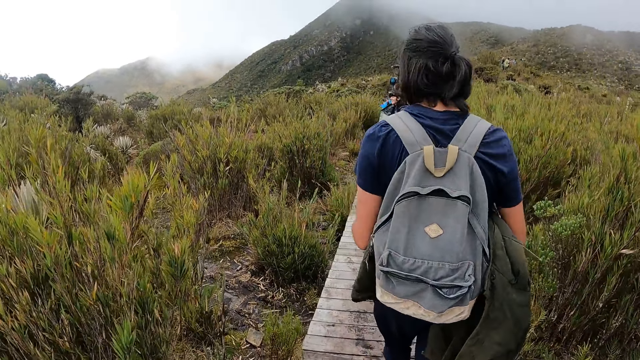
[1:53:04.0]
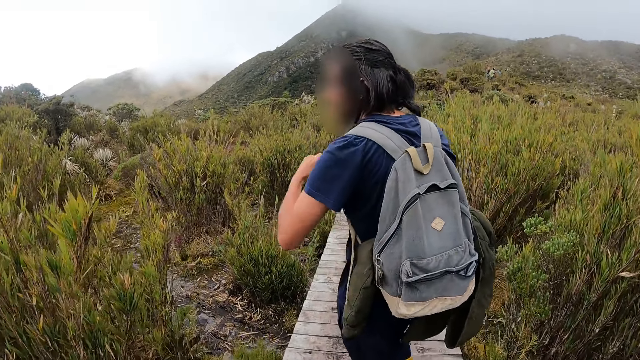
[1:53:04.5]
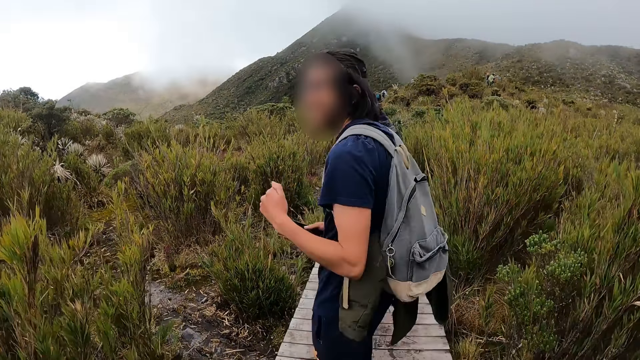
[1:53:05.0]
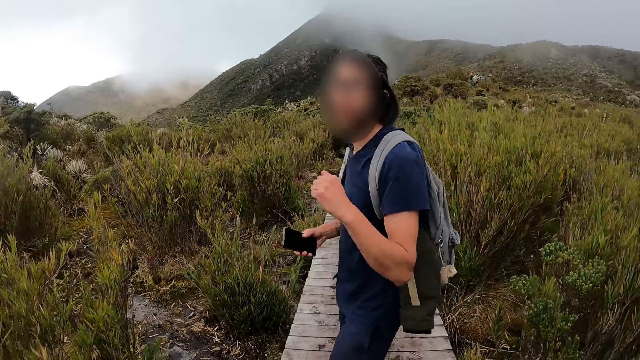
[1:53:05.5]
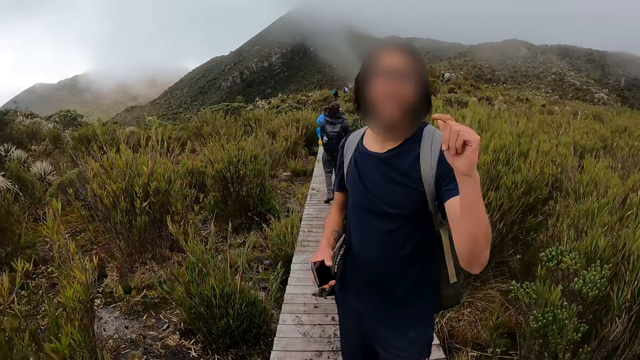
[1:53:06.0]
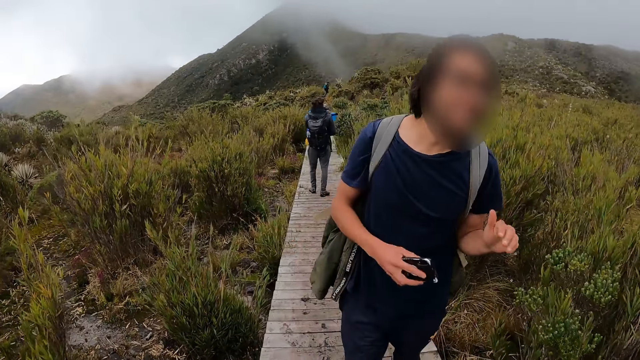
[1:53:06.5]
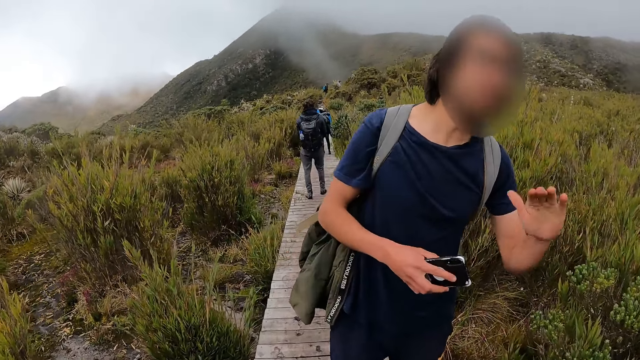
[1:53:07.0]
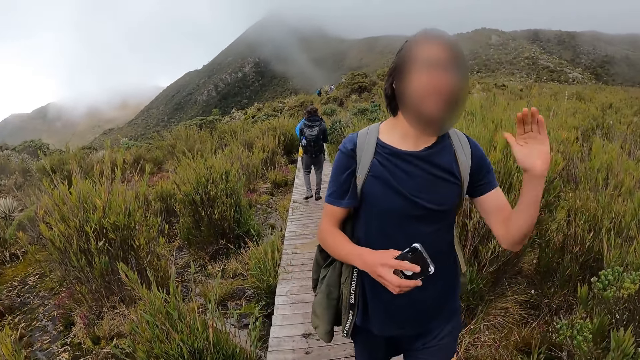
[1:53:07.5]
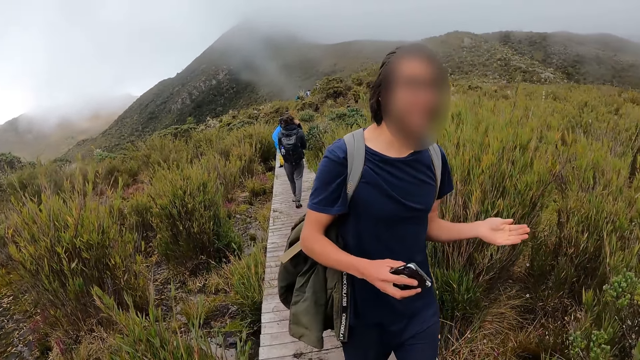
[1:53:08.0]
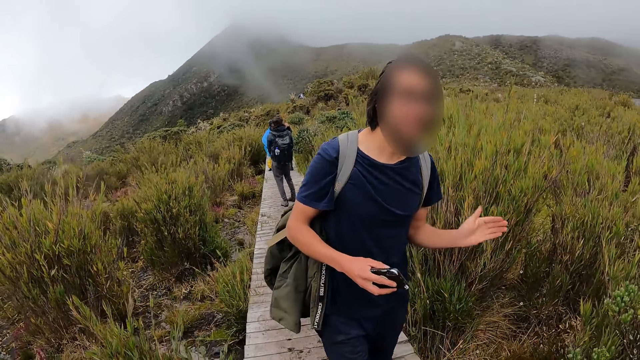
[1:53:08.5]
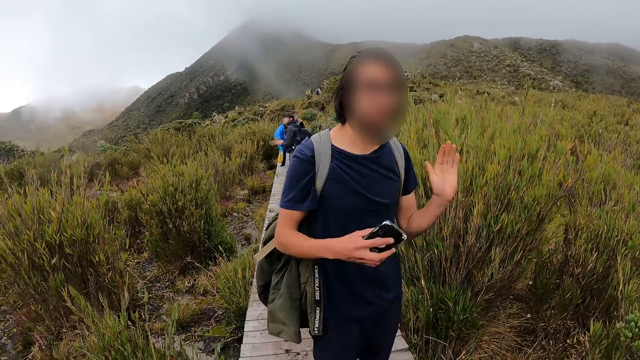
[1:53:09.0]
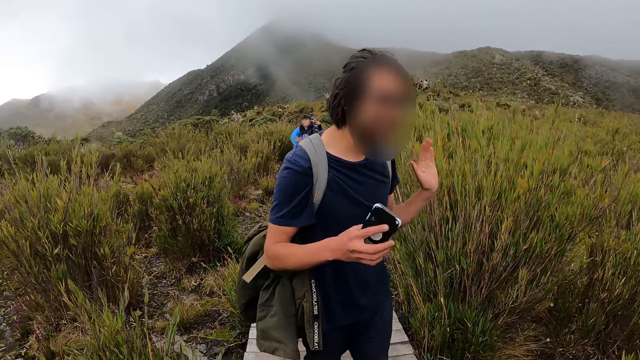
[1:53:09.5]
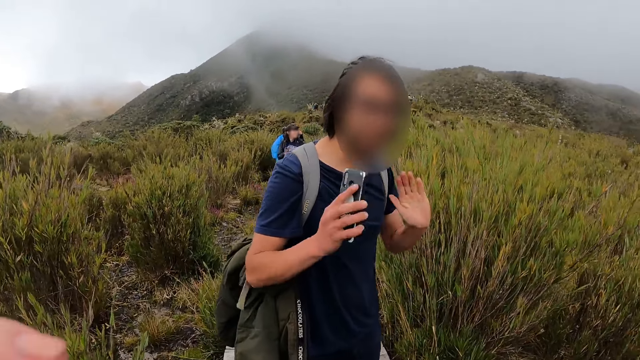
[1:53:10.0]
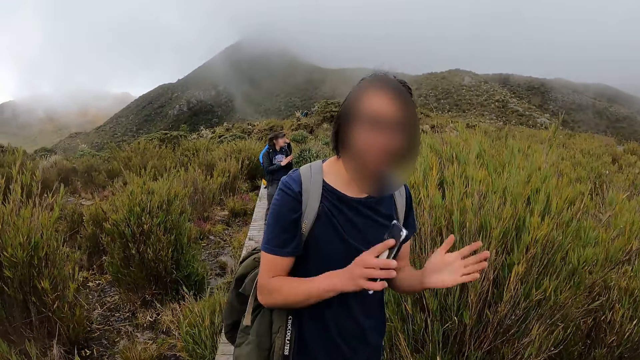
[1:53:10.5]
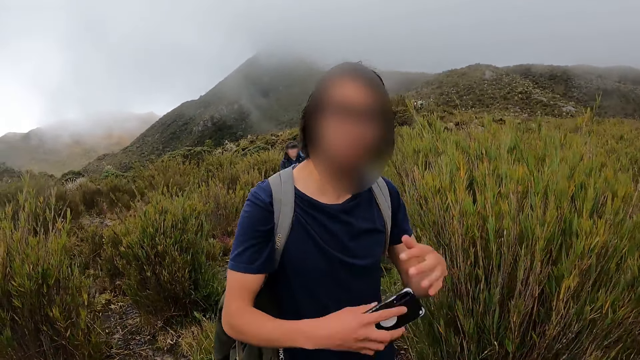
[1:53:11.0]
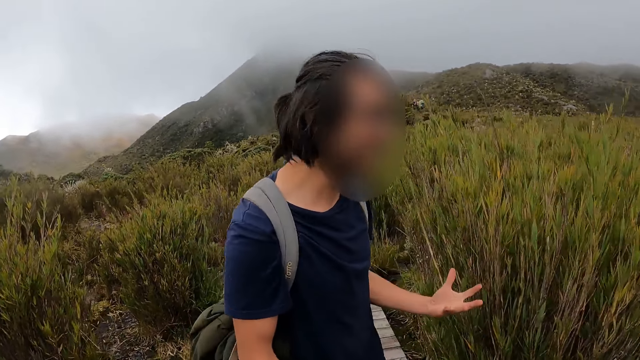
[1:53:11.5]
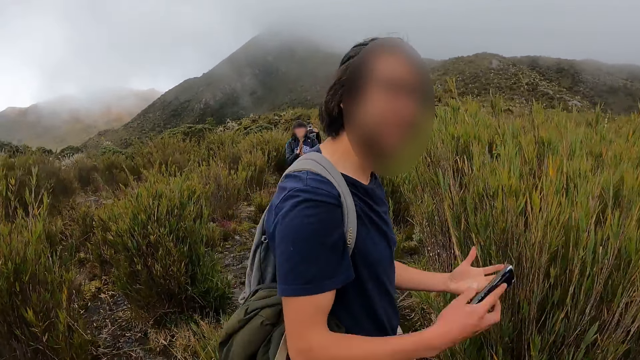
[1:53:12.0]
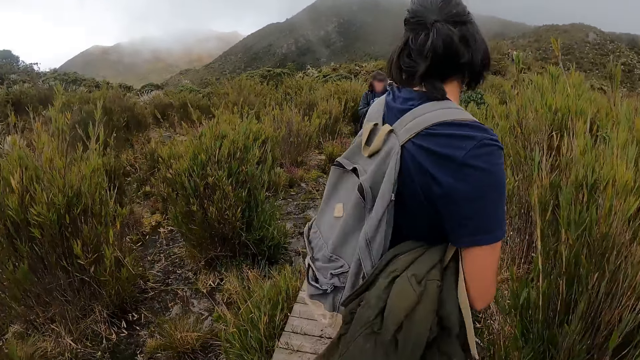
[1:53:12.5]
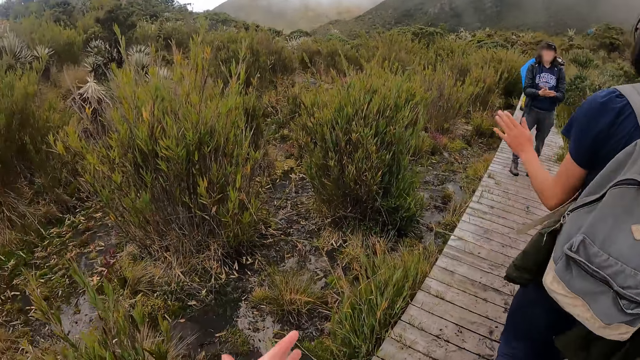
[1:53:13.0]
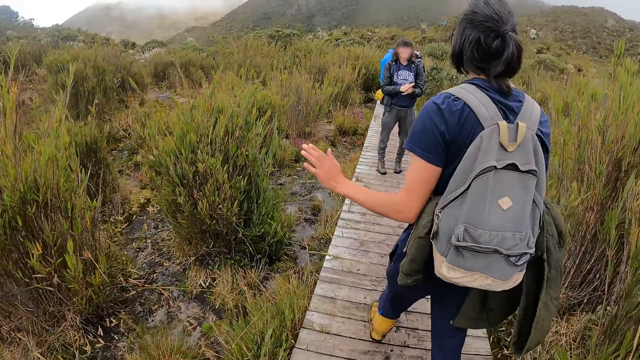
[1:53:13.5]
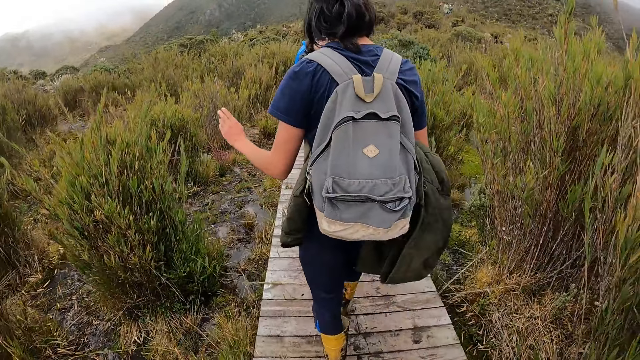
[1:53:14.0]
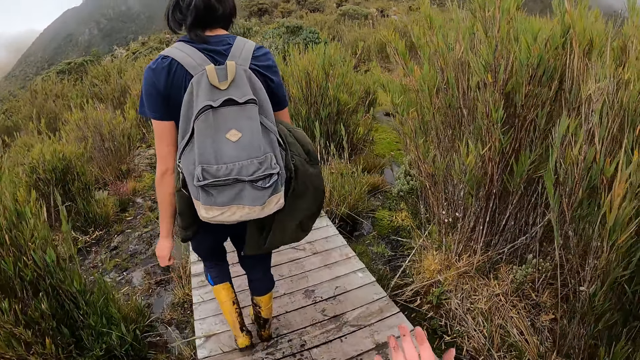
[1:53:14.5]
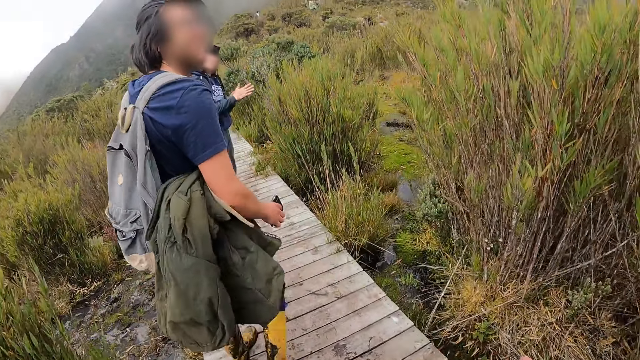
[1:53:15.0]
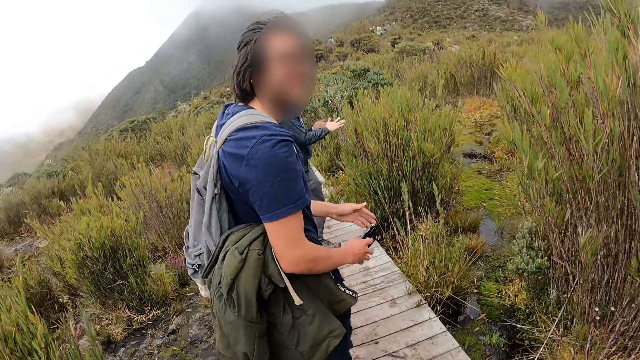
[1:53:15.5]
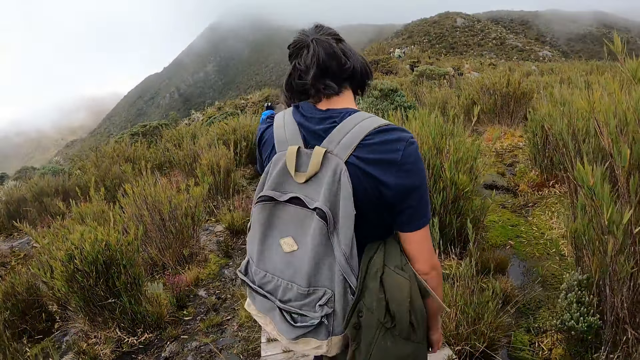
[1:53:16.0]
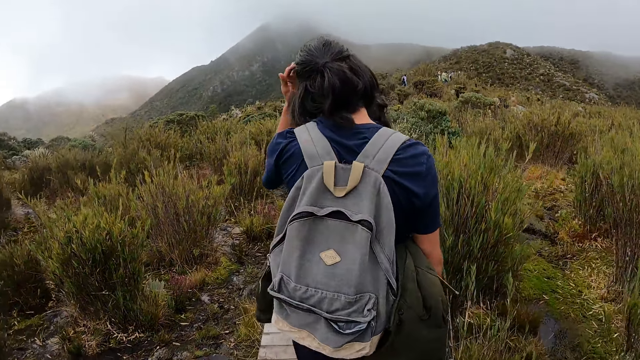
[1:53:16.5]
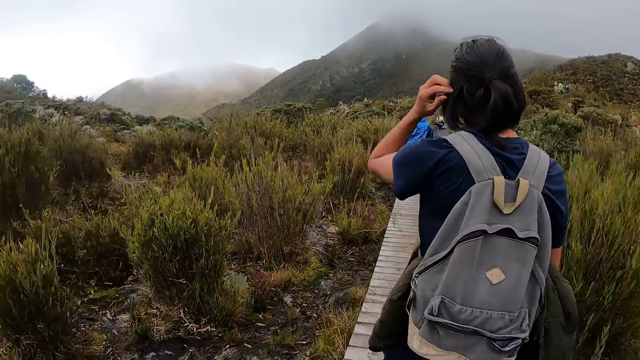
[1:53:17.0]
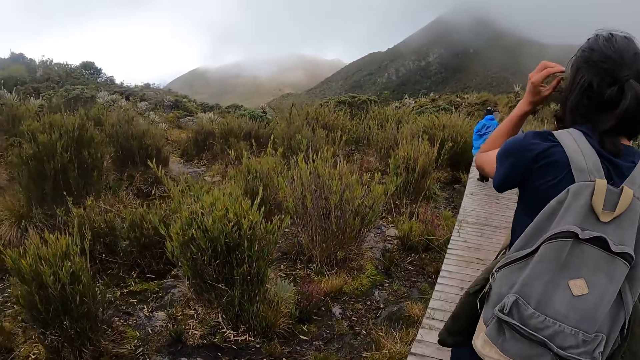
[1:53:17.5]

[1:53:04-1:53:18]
A man talks to the camera wearer. The camera wearer walks. The man talks to the camera wearer. The camera wearer walks.

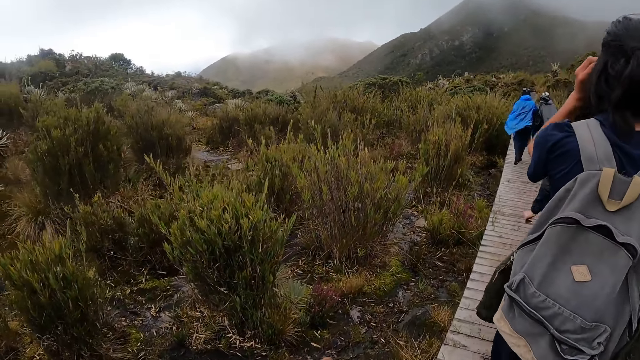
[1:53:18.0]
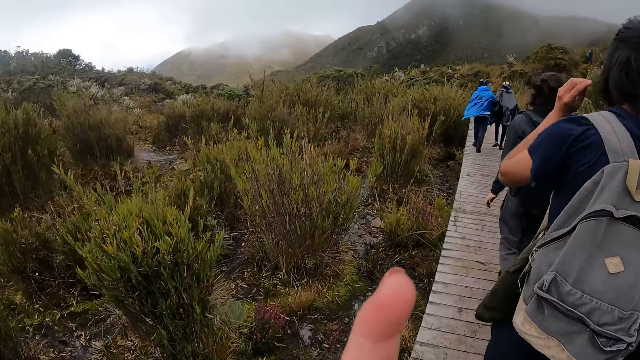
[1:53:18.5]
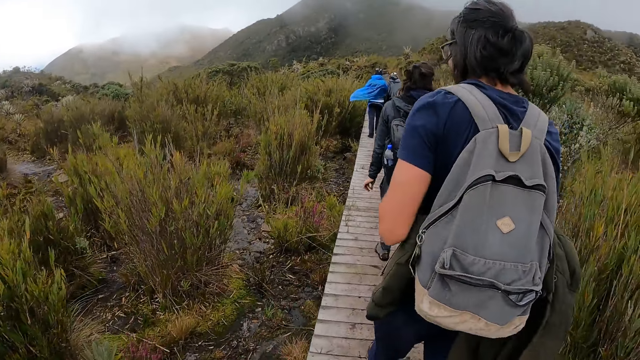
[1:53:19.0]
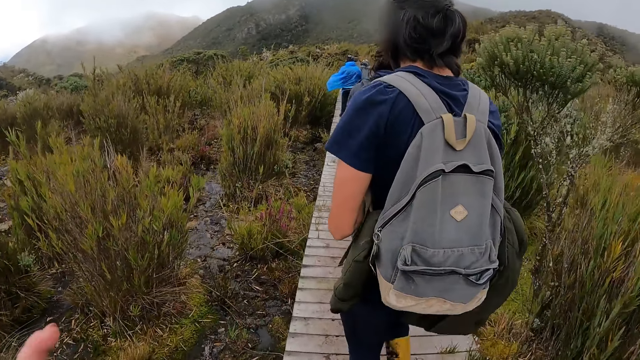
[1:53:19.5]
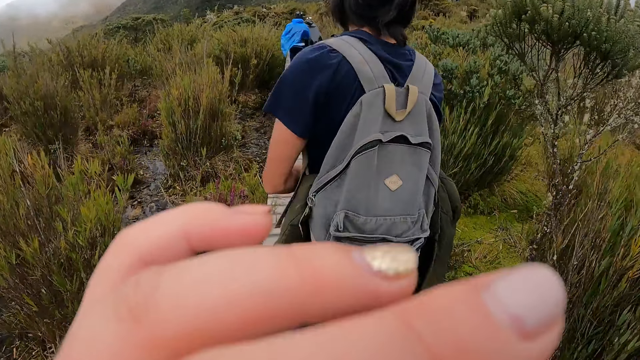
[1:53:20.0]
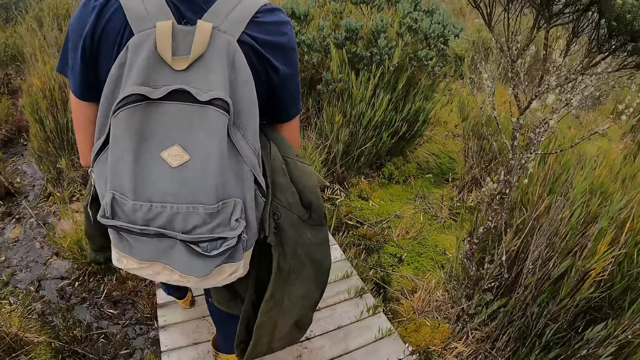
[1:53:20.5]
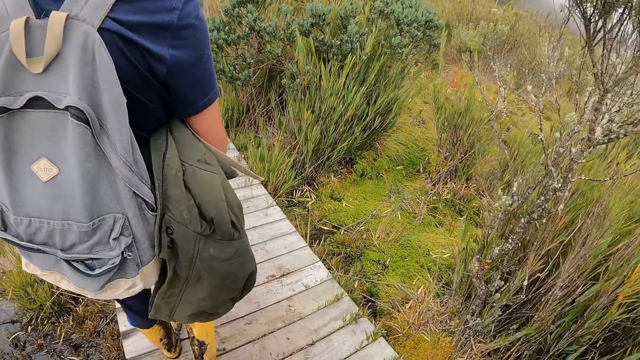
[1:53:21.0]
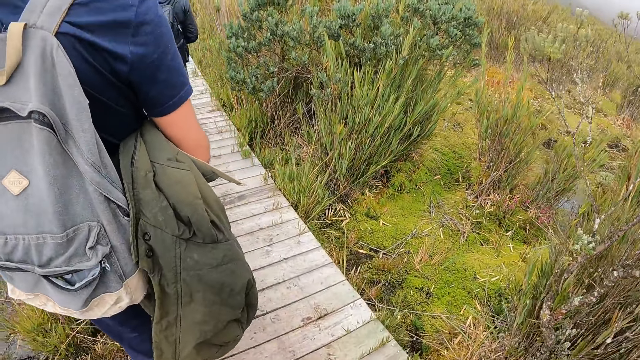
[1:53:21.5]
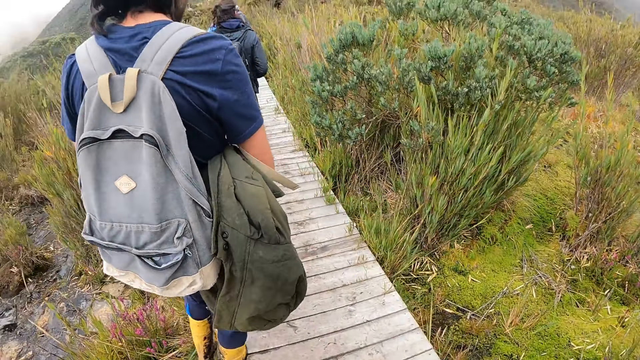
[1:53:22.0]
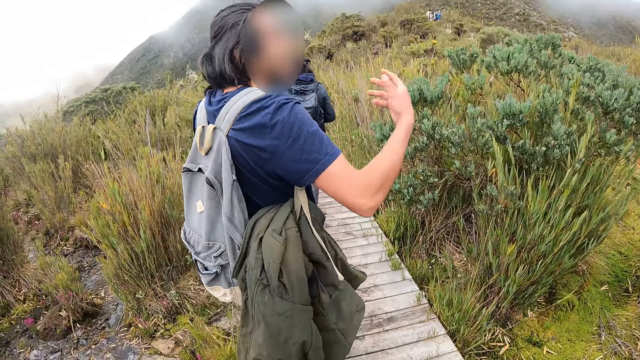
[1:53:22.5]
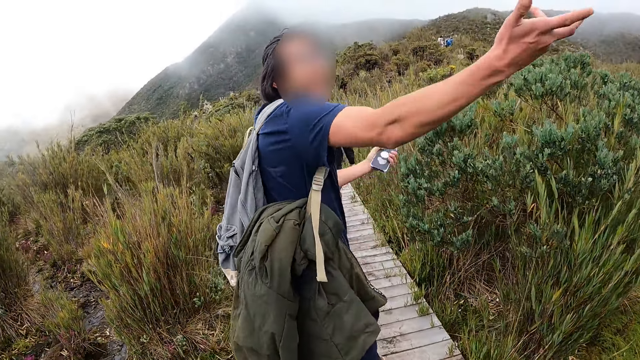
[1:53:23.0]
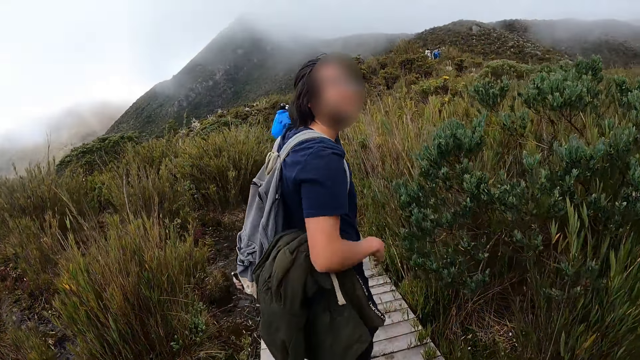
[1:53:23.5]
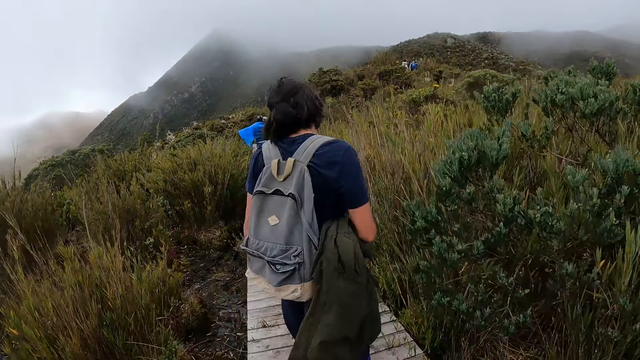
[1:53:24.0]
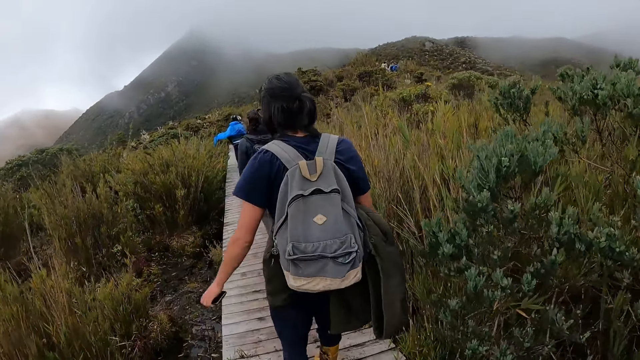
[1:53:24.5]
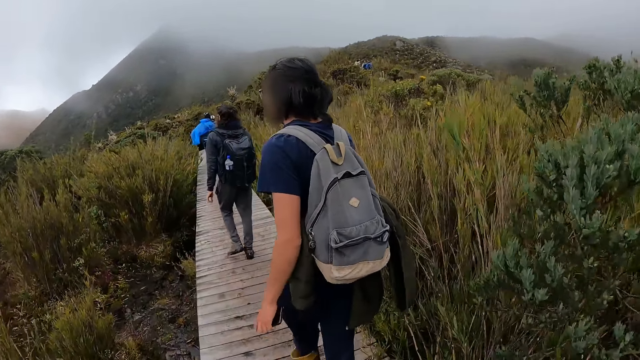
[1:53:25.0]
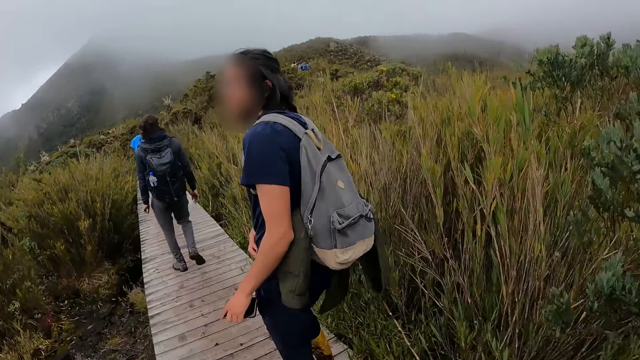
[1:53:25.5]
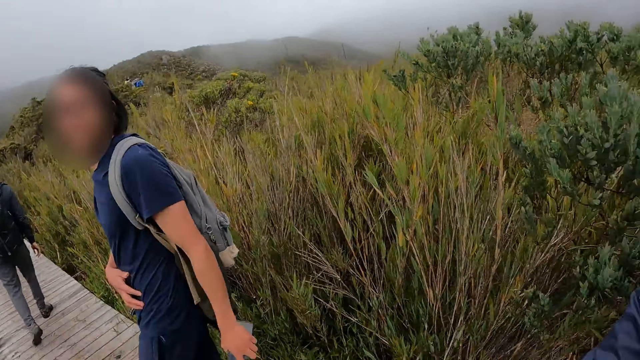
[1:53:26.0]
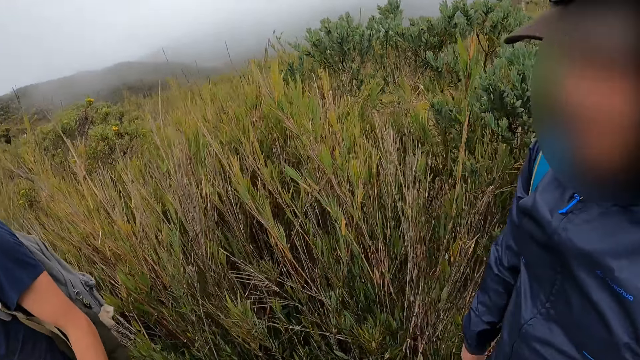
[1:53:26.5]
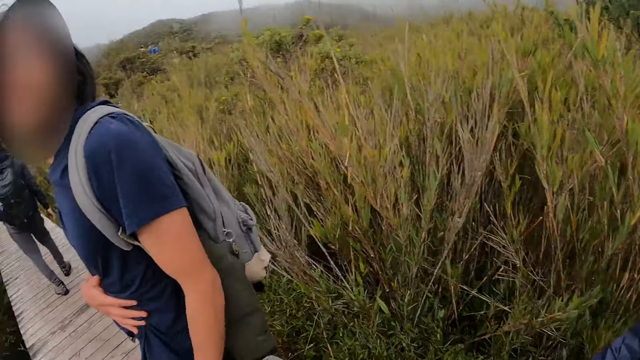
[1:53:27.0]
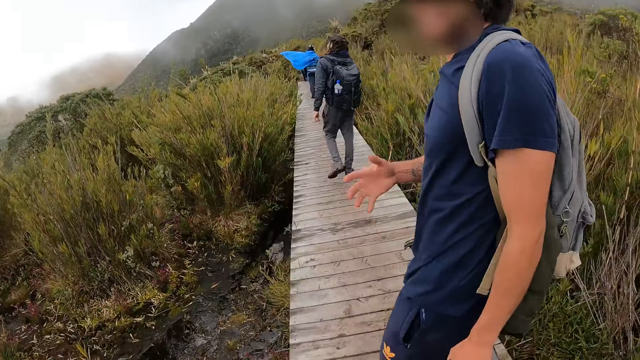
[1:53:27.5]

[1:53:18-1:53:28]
The camera wearer stretches and walks. A man talks to the camera wearer. The camera wearer walks.
